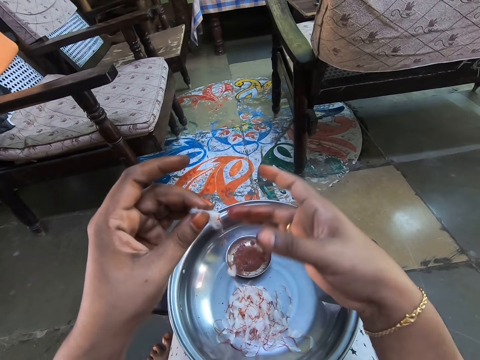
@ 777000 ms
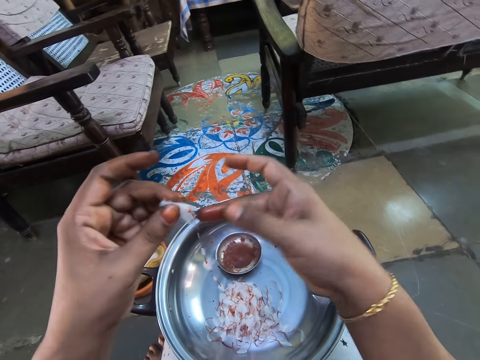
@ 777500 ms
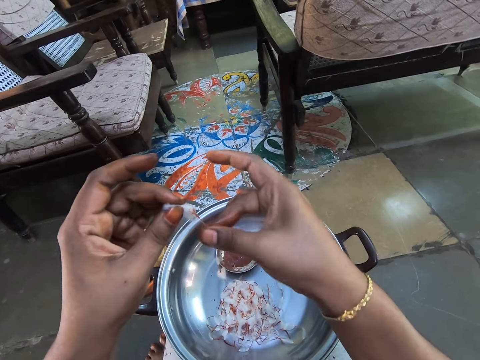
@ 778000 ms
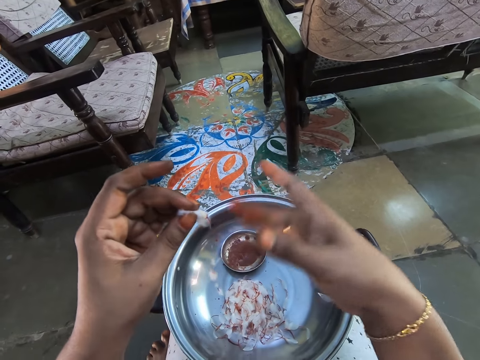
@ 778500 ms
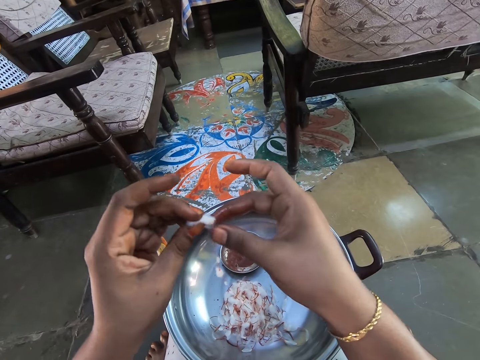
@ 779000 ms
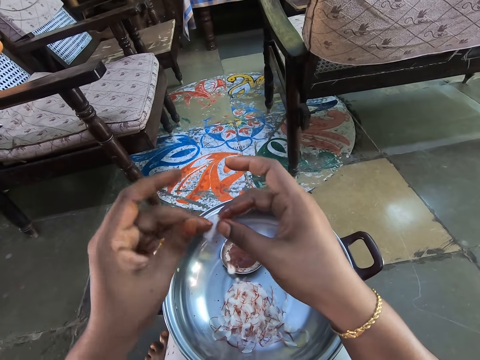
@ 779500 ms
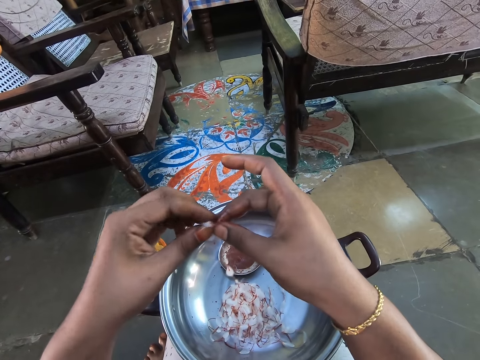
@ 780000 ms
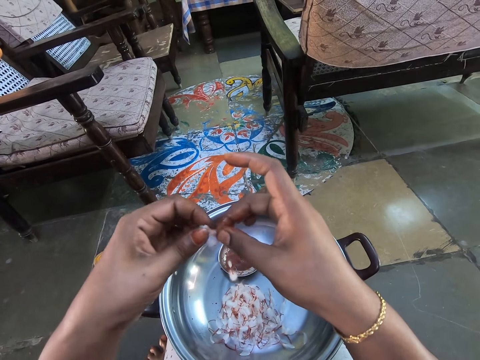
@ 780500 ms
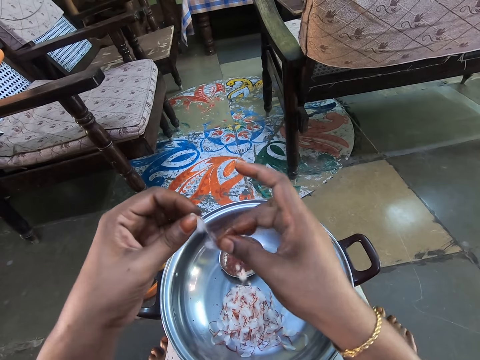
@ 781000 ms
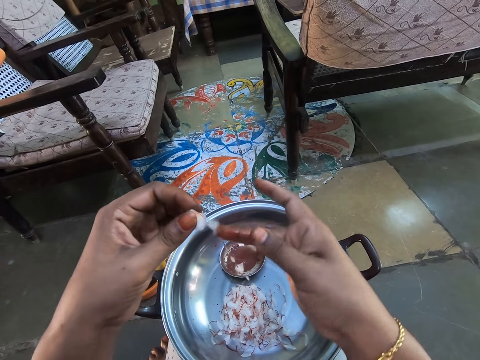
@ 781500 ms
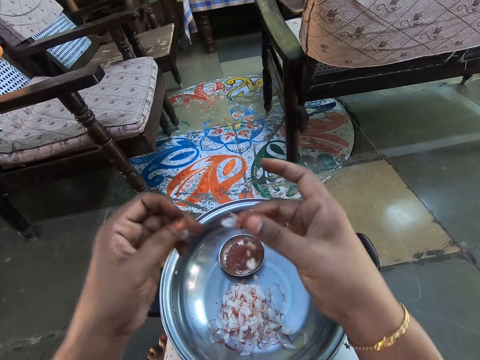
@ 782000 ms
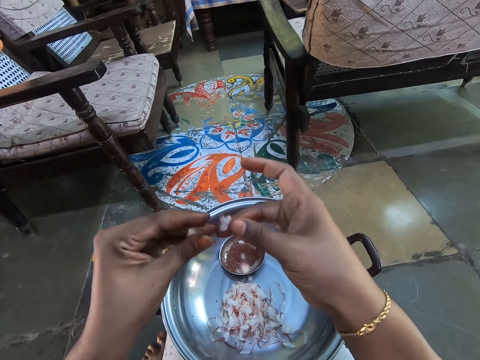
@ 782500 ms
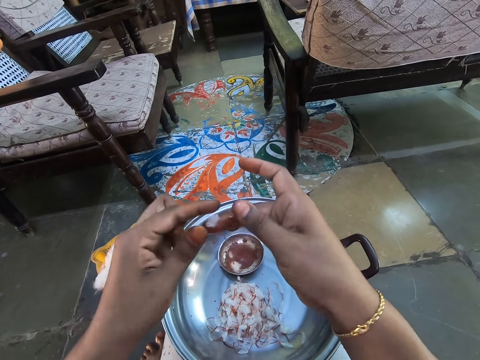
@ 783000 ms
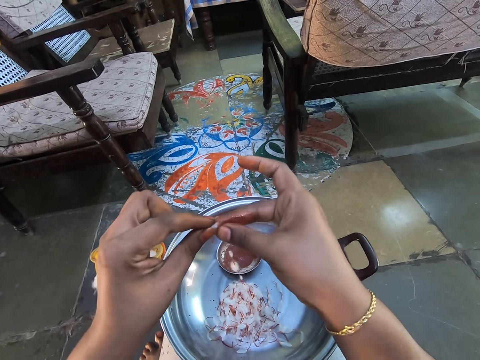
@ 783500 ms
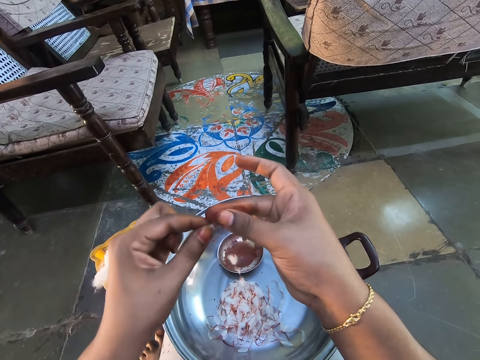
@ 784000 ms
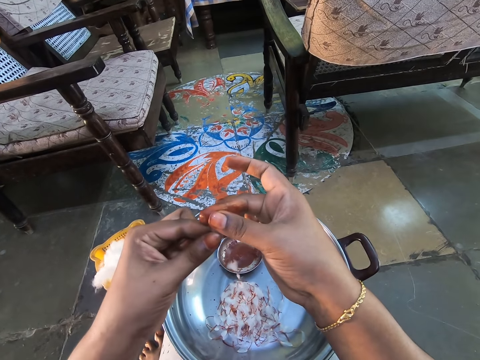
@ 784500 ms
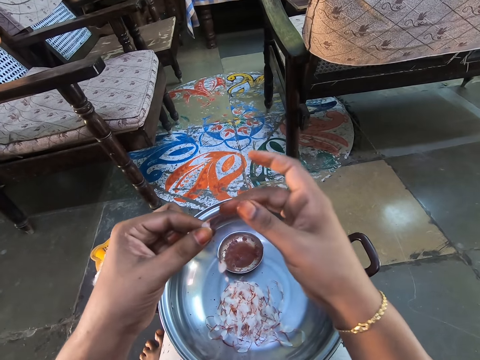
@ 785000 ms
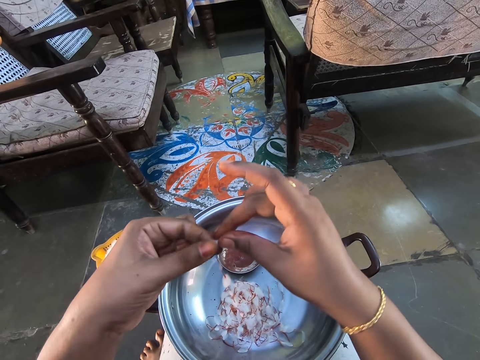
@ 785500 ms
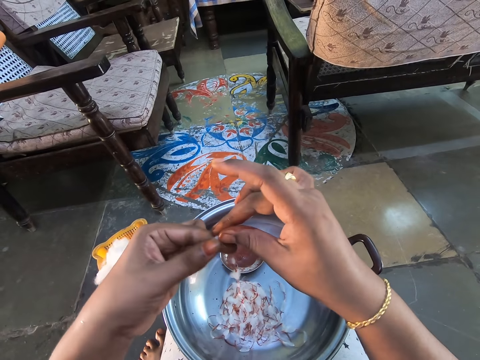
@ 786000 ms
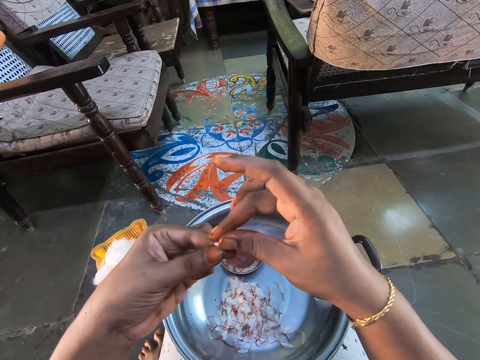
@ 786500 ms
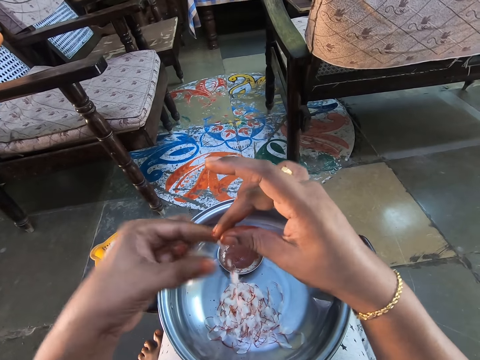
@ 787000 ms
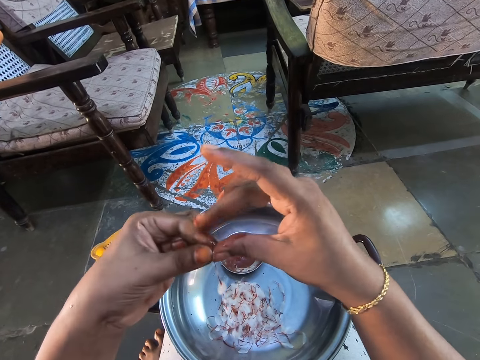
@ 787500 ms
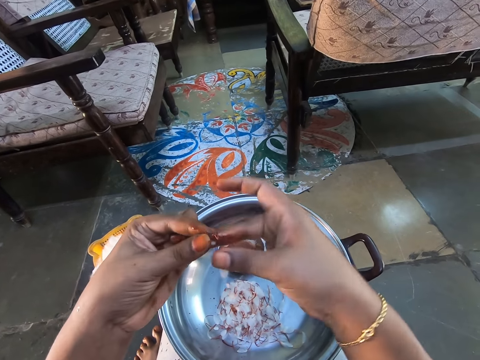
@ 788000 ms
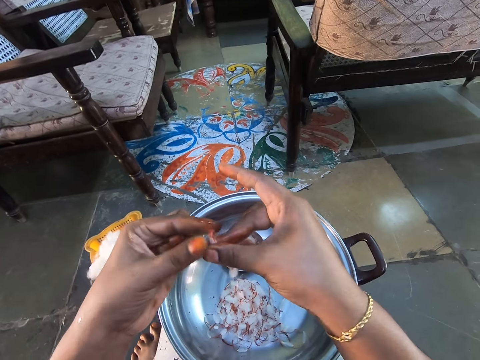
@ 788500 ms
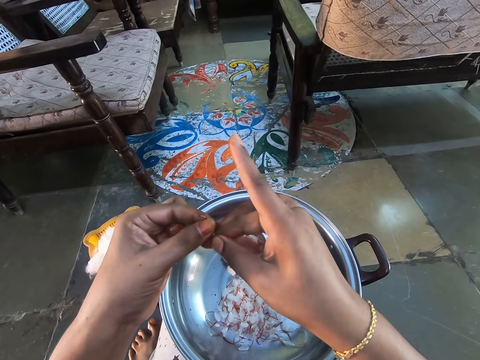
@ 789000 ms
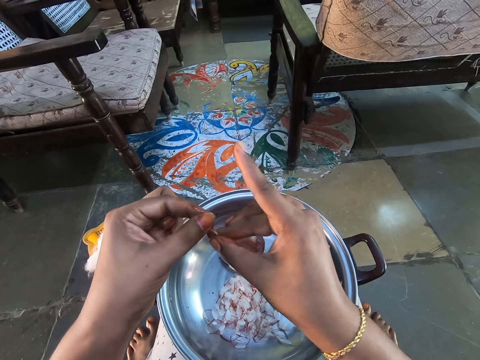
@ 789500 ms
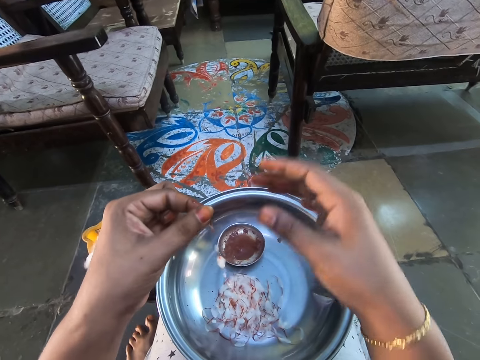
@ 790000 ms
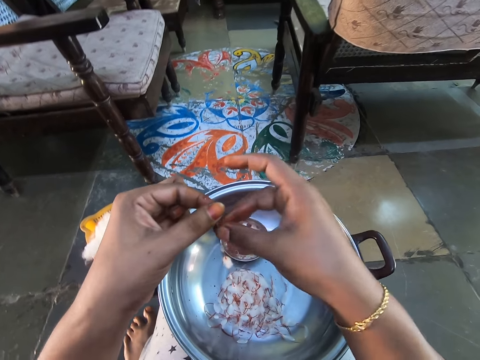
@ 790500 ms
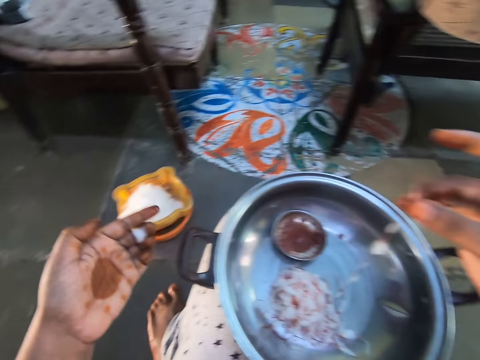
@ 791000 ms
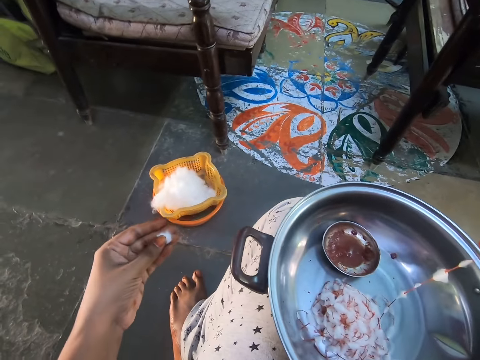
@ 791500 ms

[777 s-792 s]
The camera wearer pulls the cotton wool. He rolls the cotton wool. He connects the cotton candy in his hands.

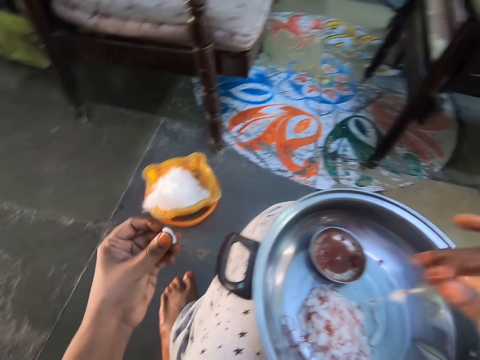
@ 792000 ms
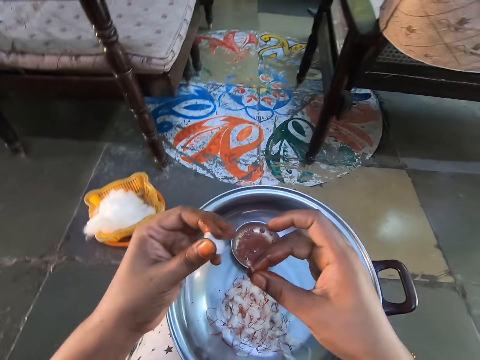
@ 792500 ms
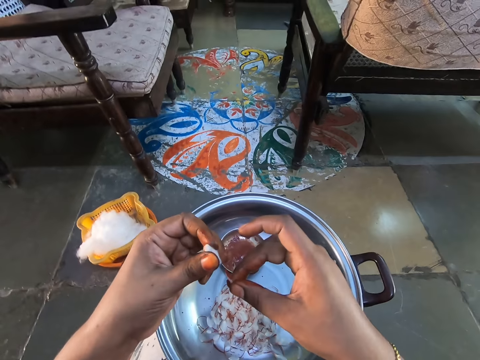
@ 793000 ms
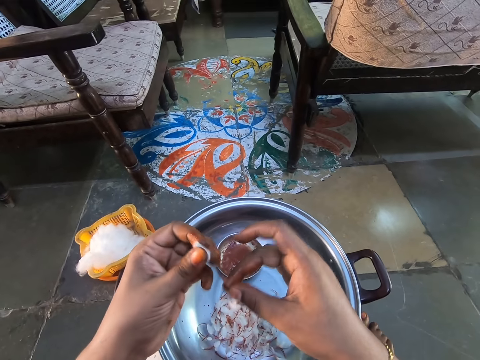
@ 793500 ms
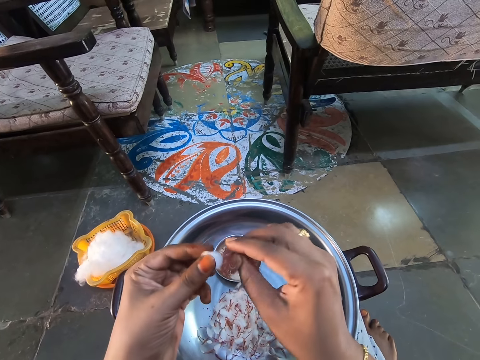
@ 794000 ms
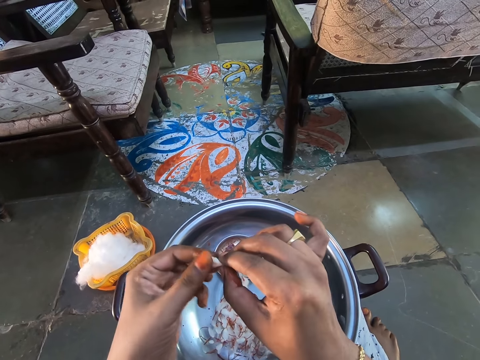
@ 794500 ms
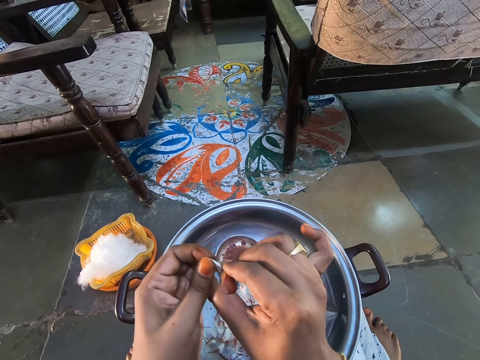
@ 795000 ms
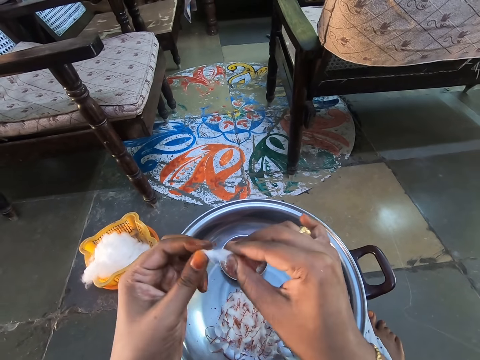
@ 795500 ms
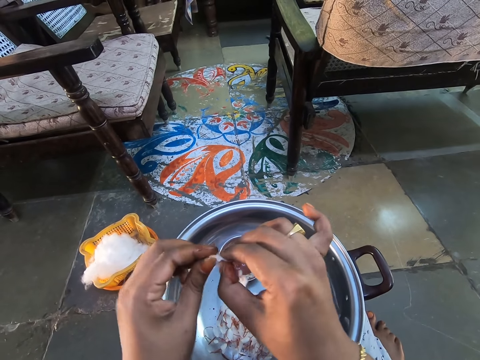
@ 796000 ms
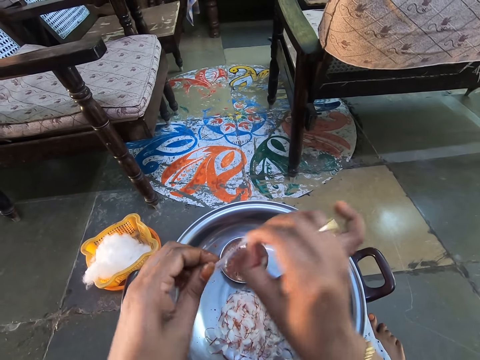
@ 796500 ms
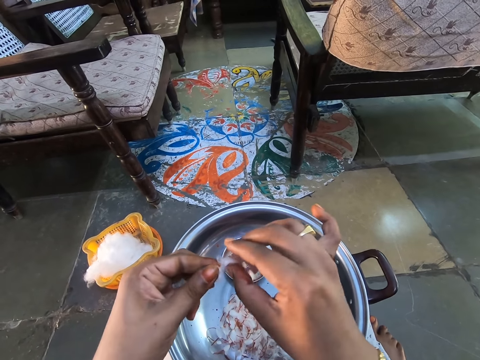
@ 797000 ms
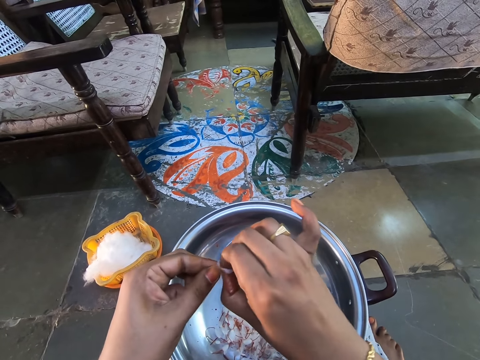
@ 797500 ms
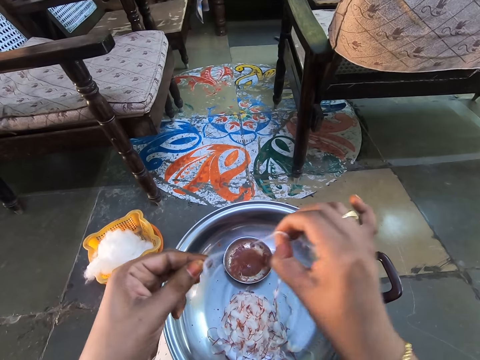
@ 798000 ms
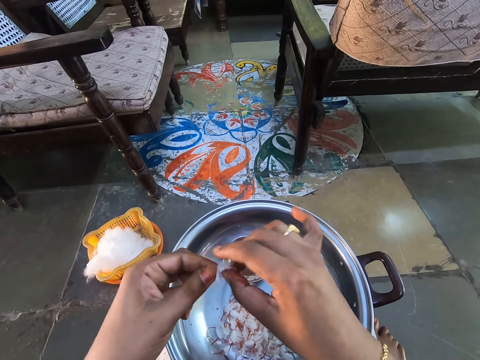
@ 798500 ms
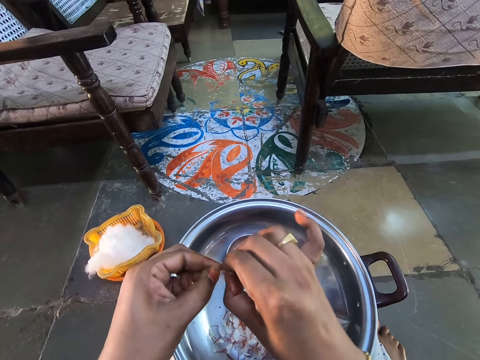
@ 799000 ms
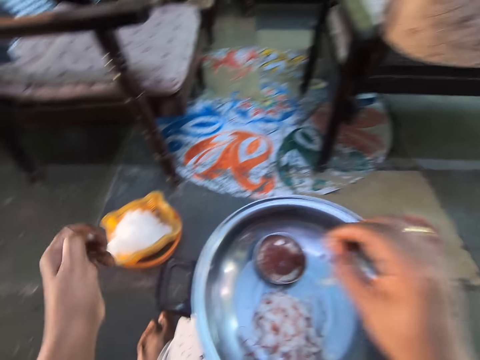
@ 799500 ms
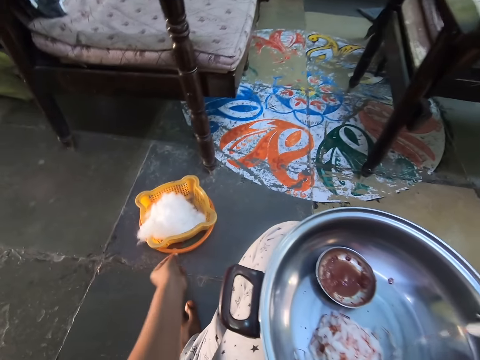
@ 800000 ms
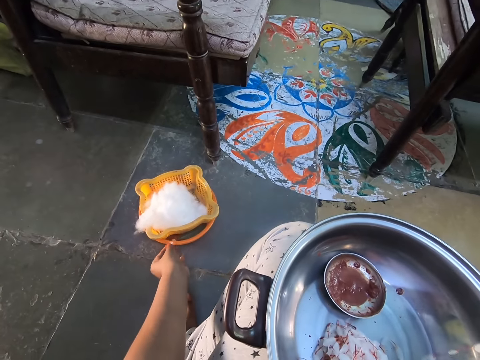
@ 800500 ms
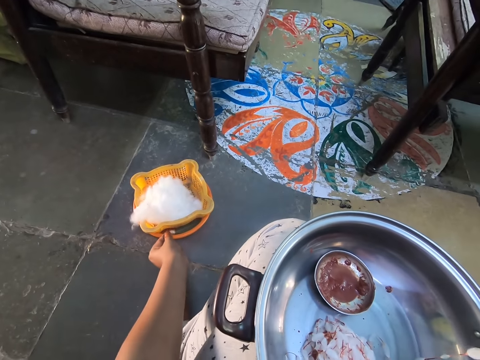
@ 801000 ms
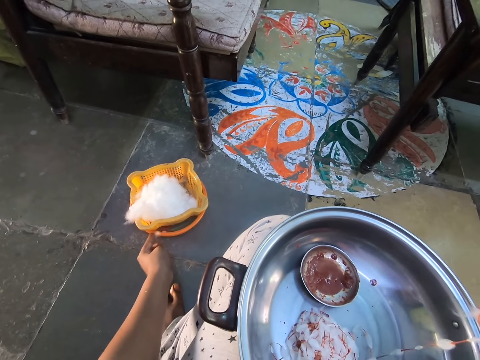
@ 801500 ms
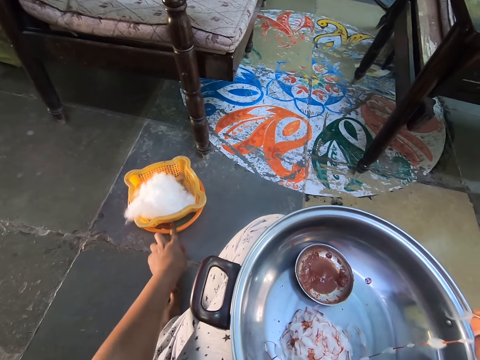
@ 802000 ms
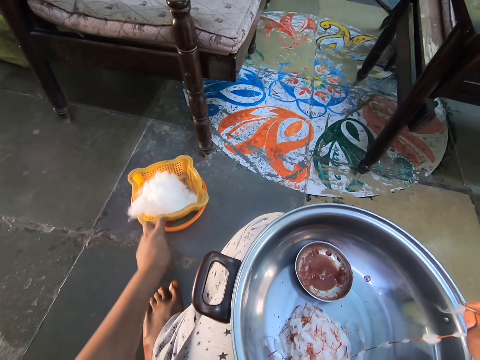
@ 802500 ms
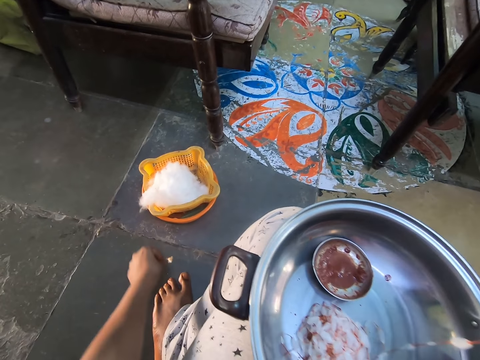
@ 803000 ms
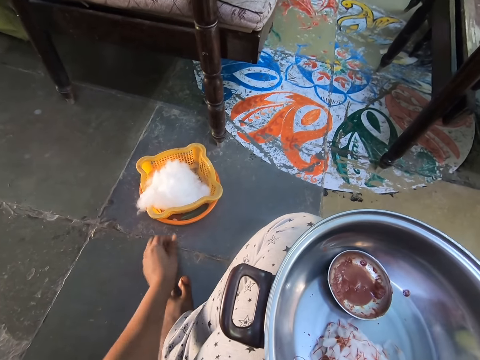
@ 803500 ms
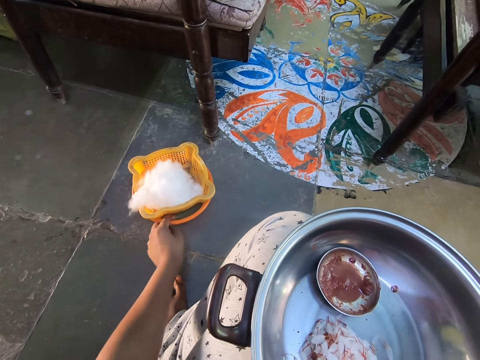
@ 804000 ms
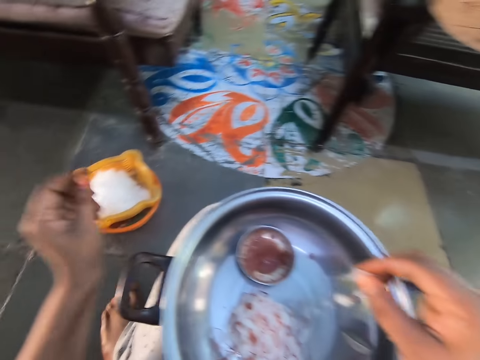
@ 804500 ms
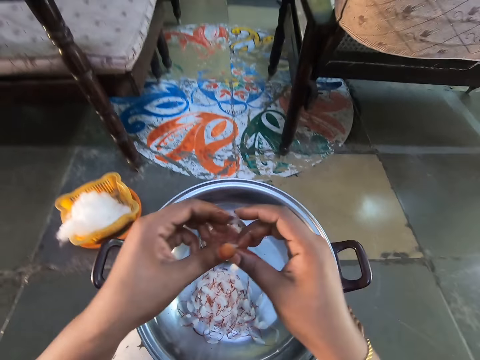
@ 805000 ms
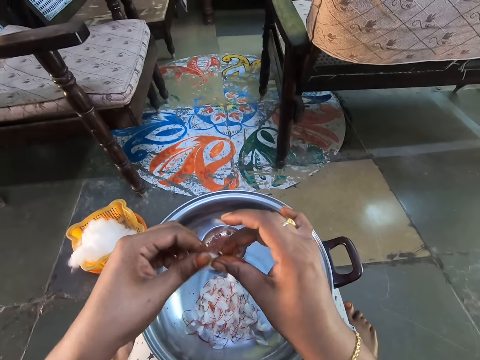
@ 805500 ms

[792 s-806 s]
The camera wearer cuts the cotton candy or cotton wool in his other hand. He places the small cotton candy in the cotton candy plate or bowl. He drops the small cotton candy on the floor. He picks up the cotton wool. He places the small cotton candy in the cotton candy plate.
